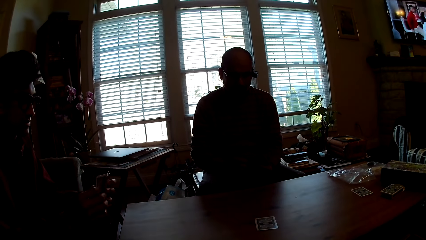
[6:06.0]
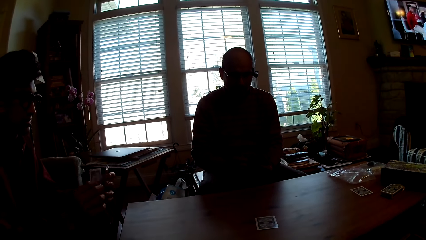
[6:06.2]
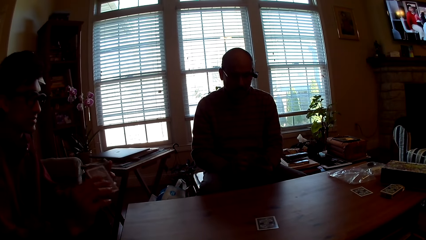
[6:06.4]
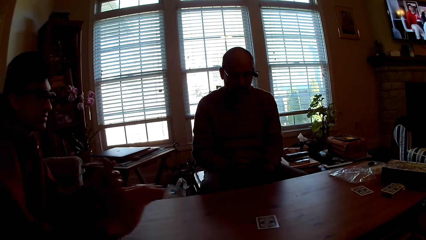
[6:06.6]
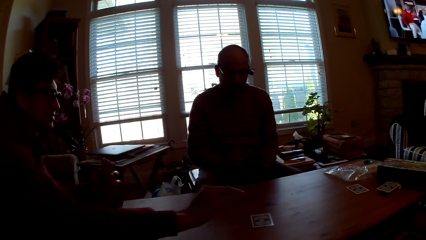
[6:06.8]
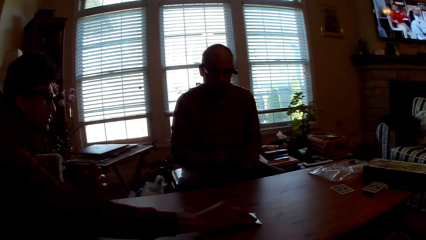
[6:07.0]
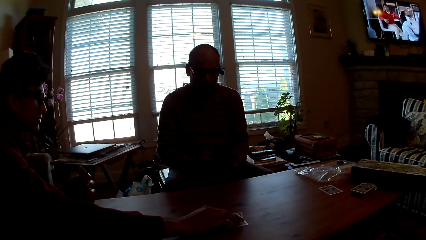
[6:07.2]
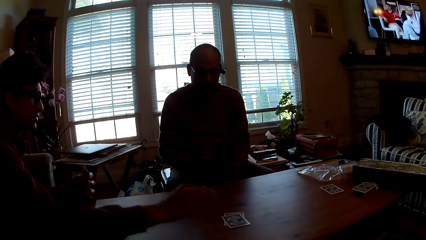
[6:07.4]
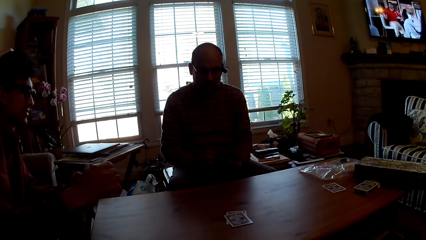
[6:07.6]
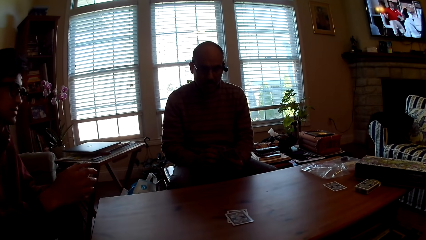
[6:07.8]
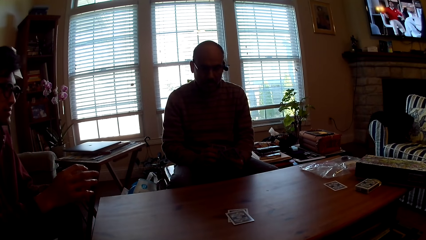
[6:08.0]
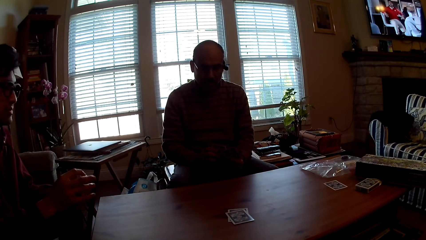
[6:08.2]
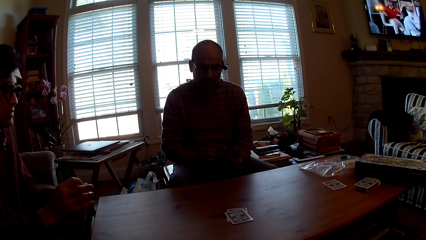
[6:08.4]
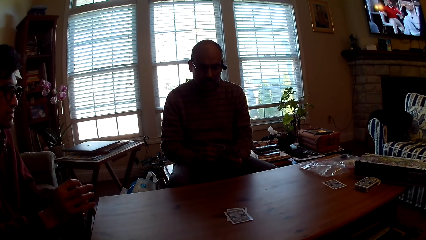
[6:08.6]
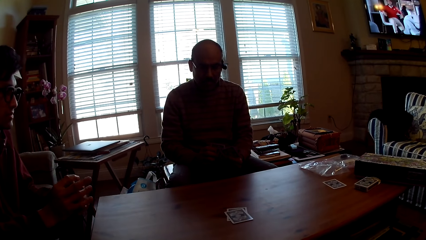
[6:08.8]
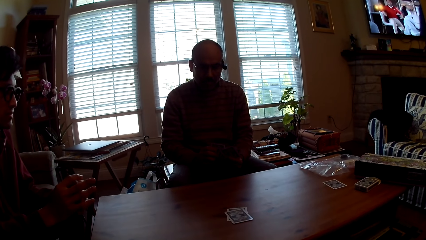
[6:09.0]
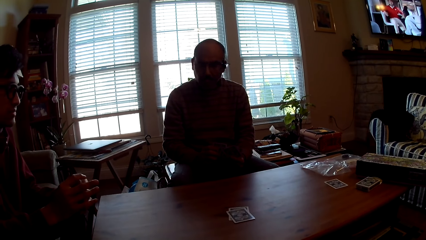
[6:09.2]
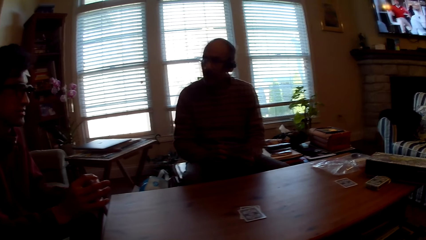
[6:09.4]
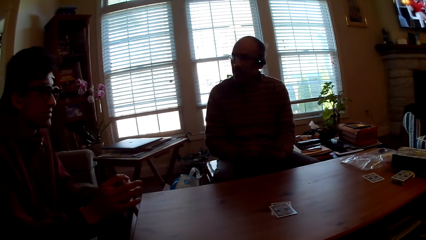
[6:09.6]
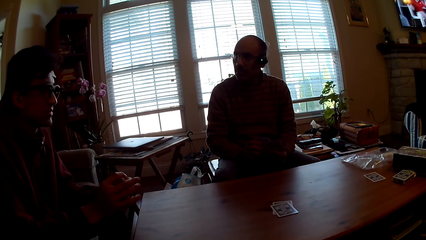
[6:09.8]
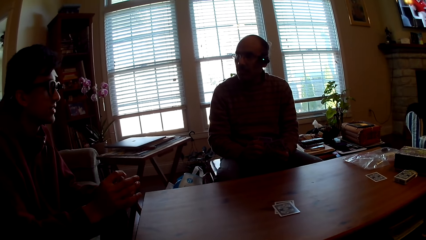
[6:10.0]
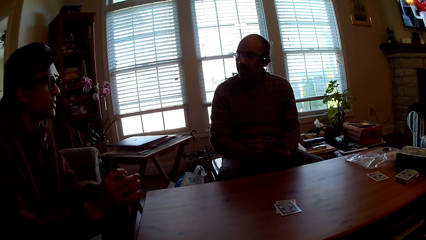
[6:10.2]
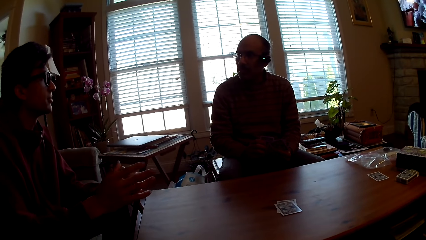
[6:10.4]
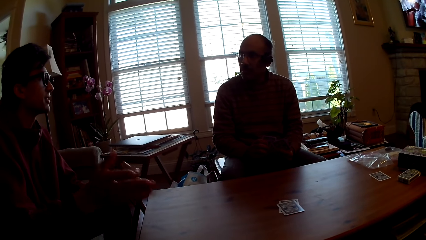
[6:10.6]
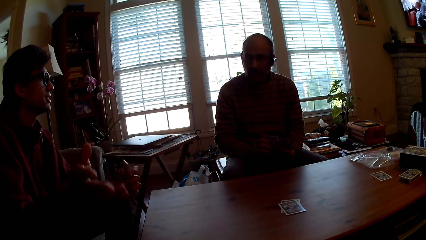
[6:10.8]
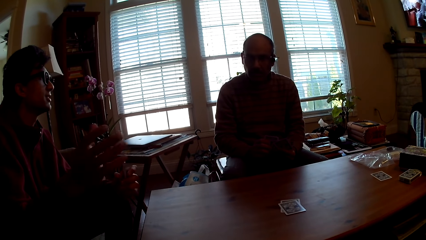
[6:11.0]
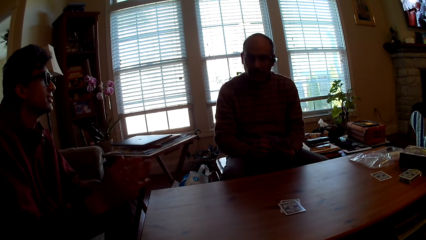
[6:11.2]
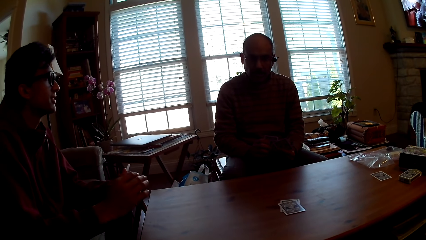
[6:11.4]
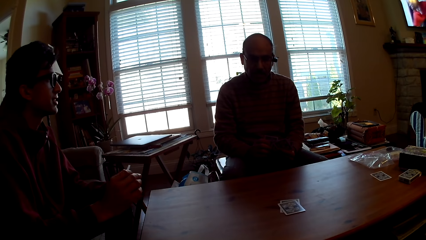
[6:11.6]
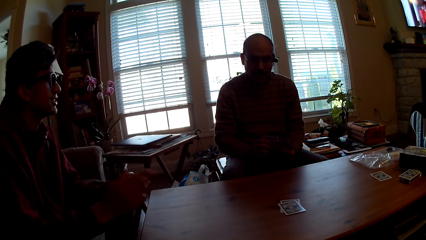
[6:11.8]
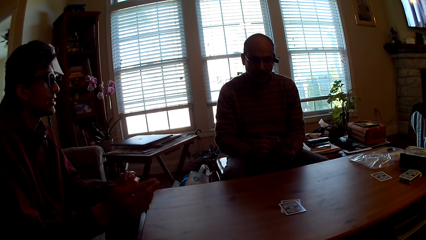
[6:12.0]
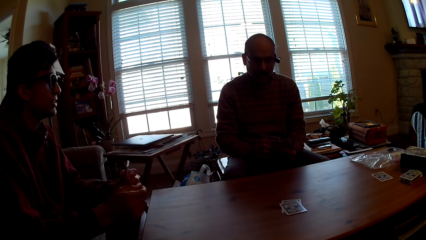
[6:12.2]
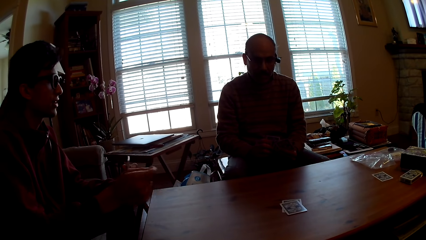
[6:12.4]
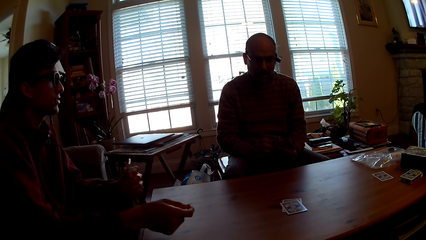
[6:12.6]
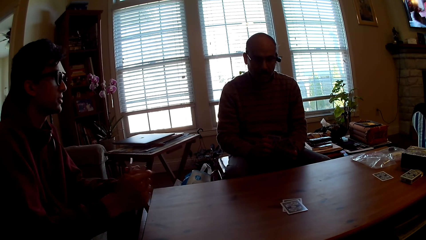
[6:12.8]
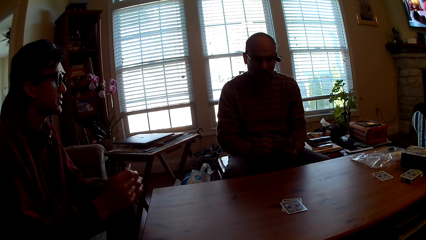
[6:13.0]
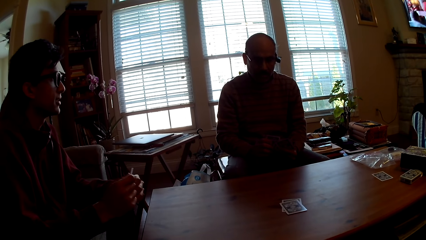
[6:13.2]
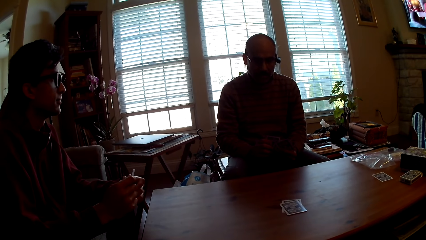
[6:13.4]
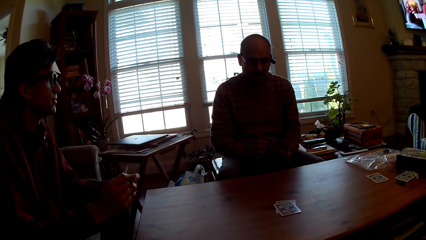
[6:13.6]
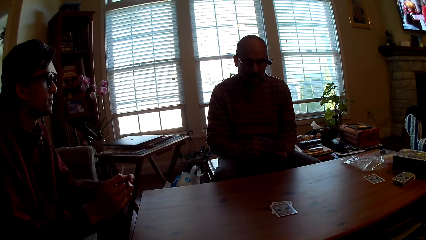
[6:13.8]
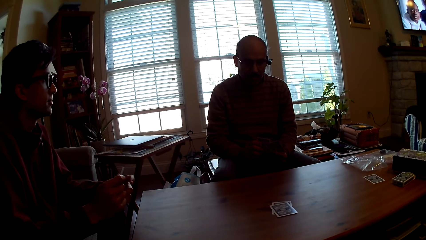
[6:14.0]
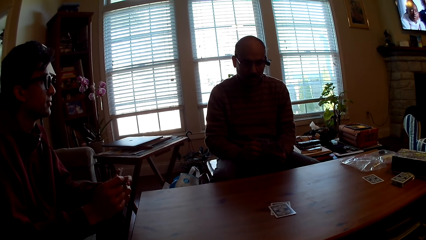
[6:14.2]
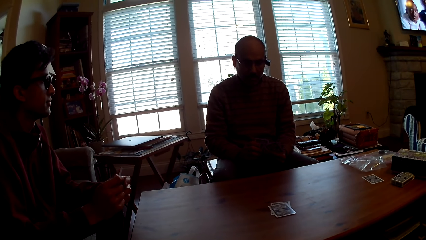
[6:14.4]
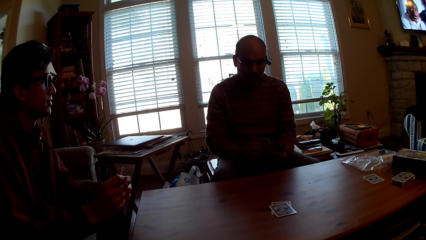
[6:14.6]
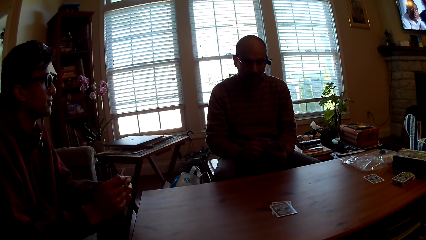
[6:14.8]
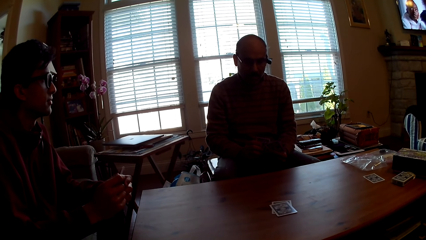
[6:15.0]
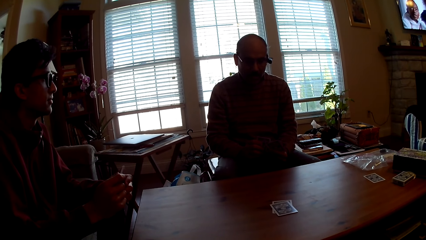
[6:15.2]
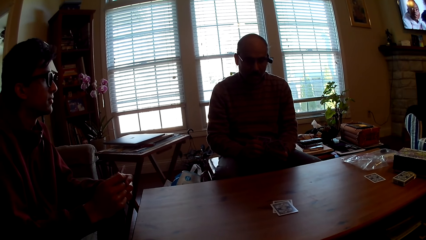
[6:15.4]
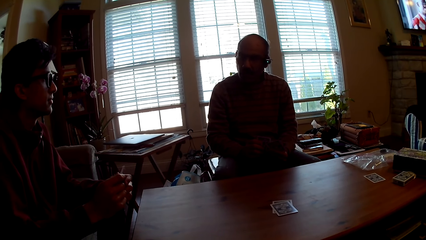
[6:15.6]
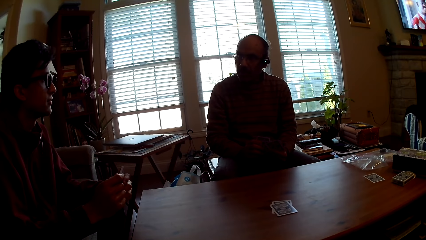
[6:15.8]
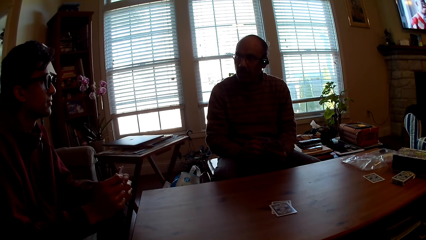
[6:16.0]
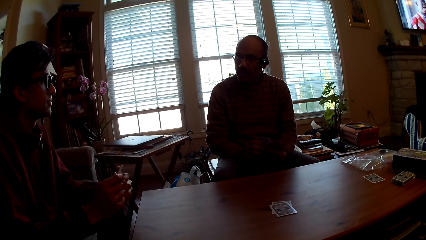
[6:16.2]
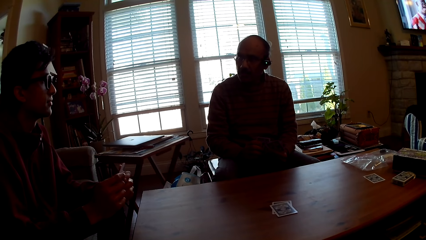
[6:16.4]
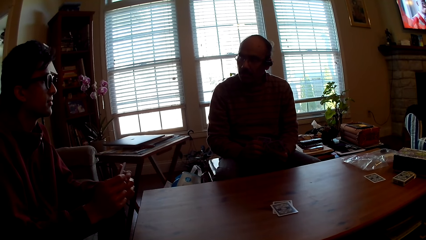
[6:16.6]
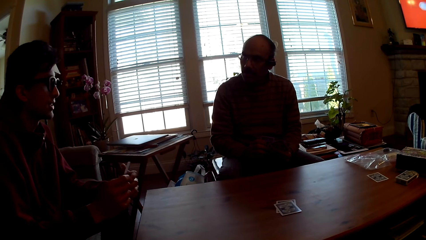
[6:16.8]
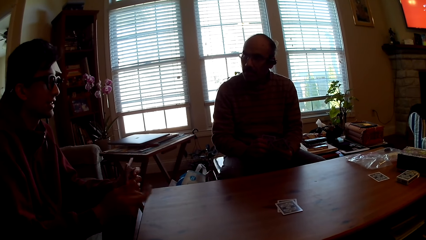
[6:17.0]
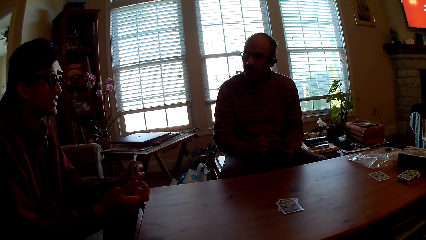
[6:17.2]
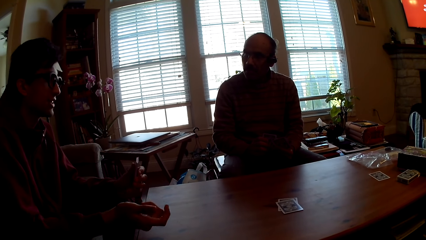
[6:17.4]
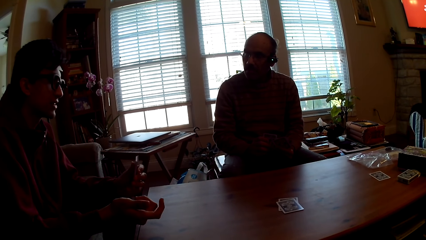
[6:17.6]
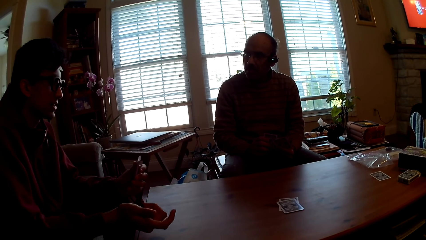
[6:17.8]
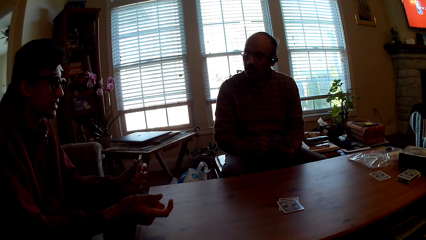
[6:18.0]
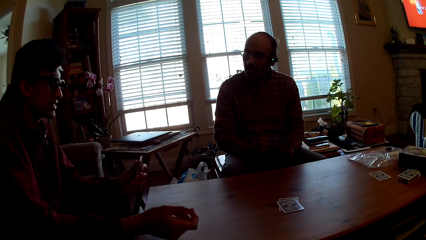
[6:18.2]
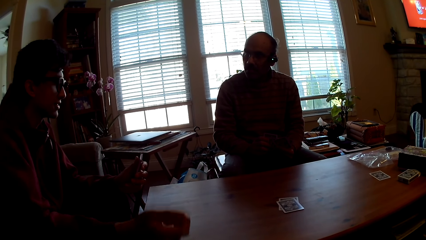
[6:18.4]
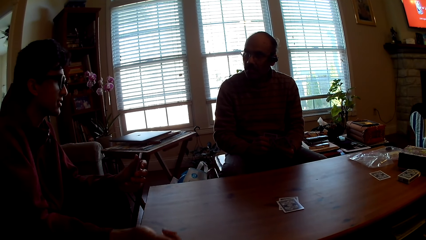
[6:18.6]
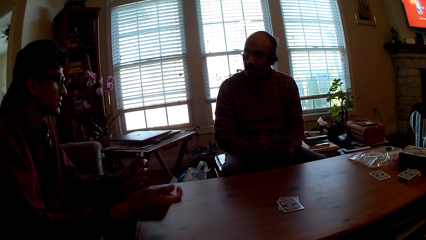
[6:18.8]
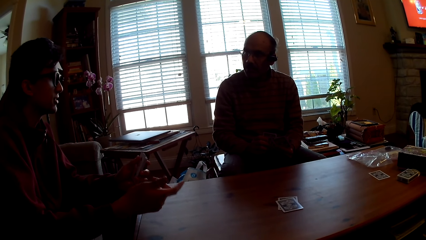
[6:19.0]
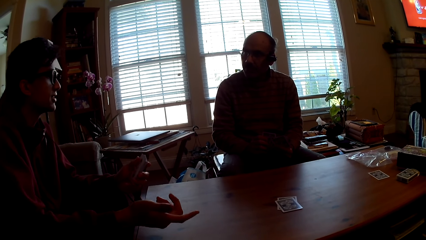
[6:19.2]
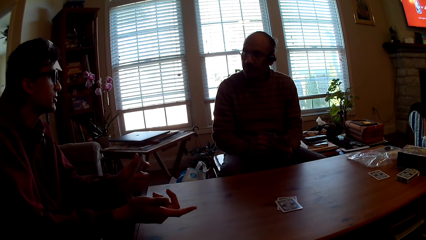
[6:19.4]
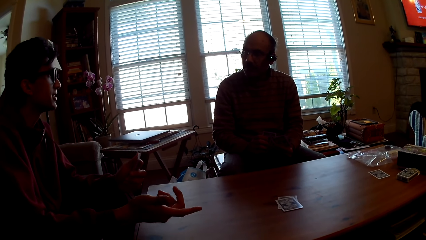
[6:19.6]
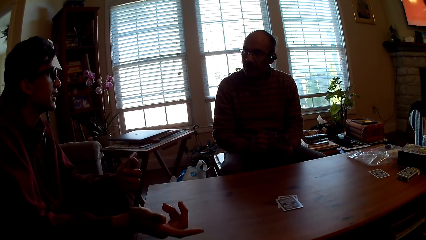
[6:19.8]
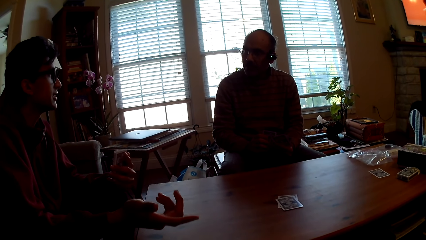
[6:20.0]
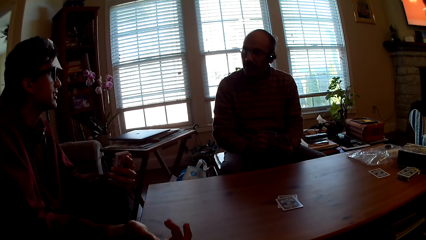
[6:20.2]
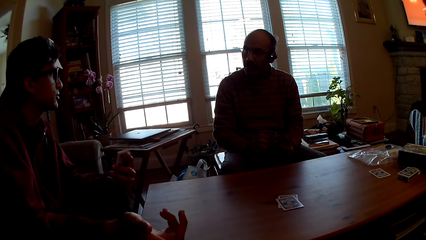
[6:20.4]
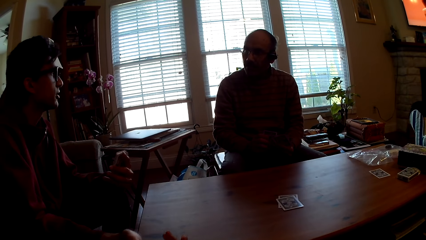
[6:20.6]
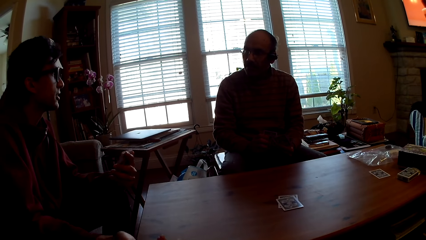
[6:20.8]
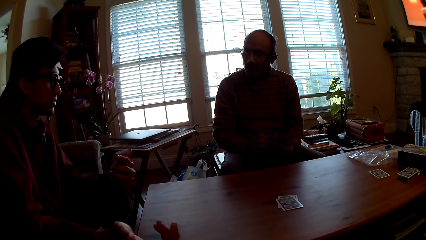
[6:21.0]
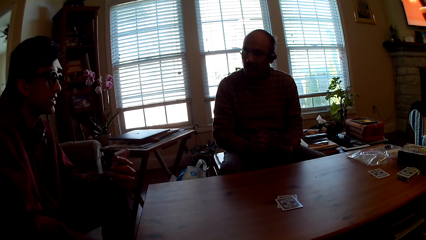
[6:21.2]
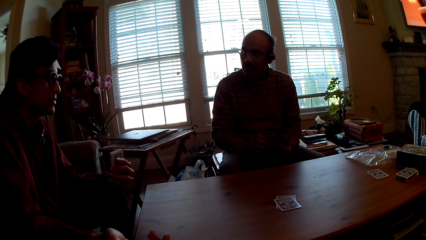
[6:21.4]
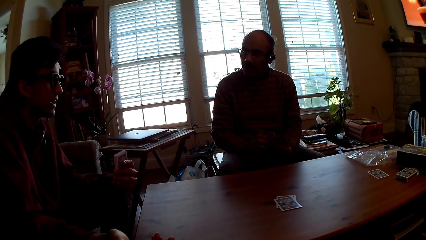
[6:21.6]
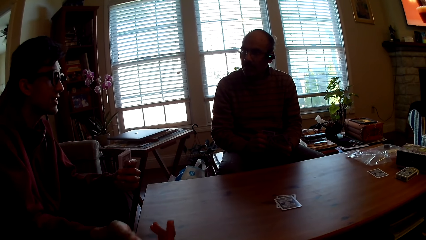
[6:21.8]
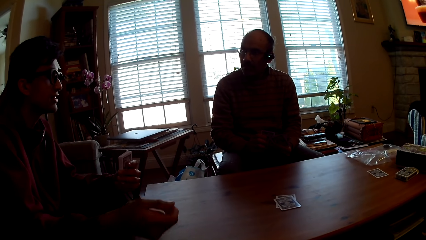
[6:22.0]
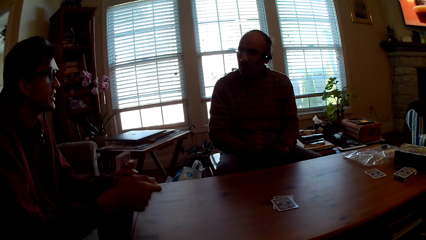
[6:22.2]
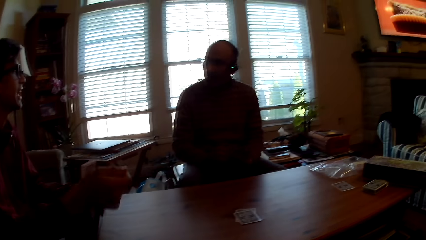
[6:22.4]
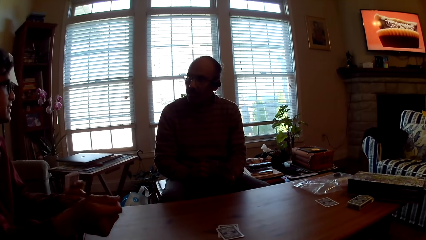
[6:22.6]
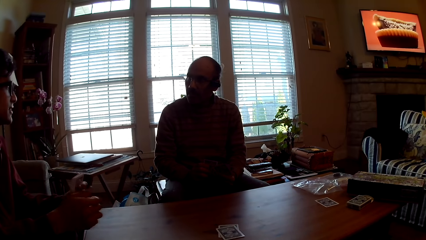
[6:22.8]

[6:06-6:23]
A man plays poker. The man puts the card on the table. The man converses with another man. The other man looks at the first man.
